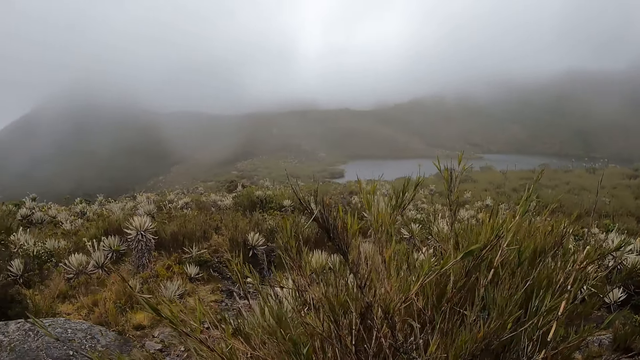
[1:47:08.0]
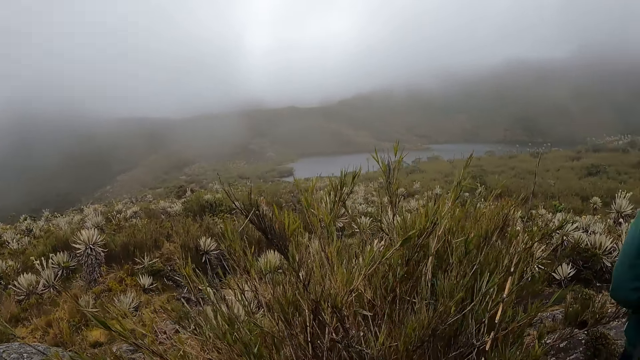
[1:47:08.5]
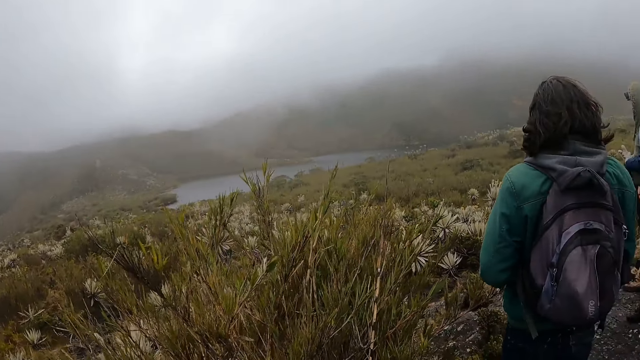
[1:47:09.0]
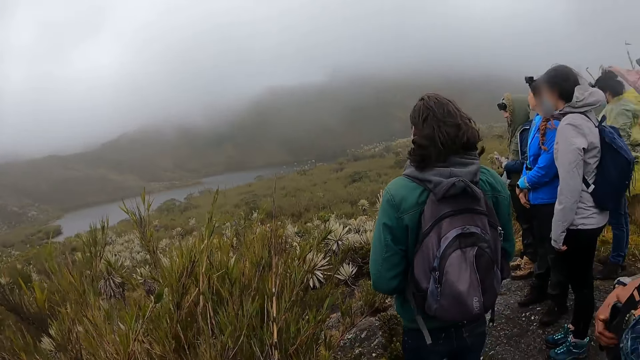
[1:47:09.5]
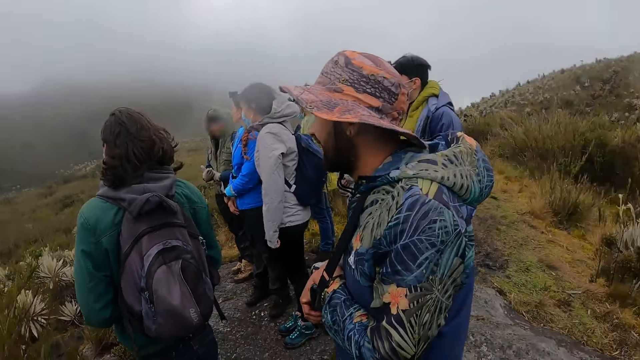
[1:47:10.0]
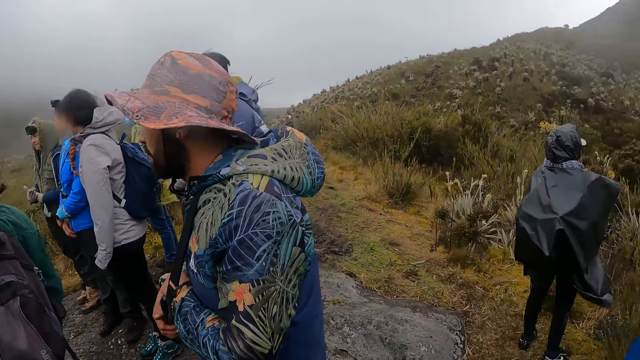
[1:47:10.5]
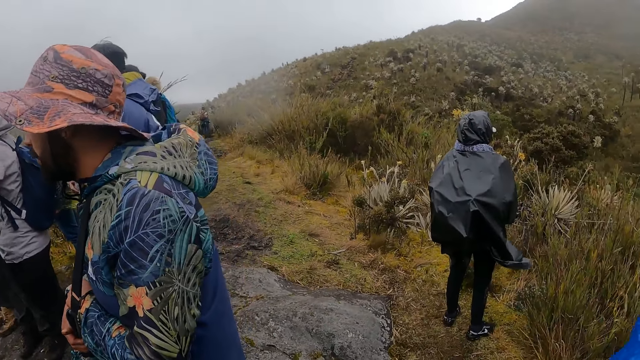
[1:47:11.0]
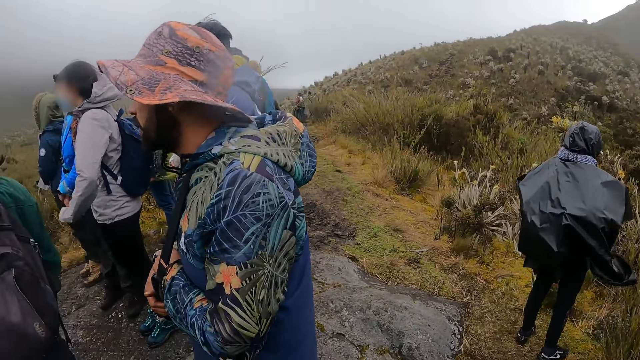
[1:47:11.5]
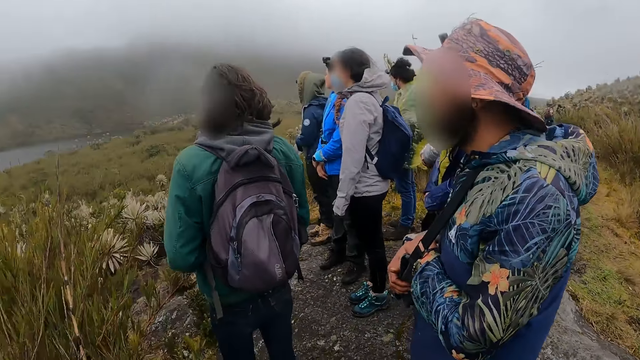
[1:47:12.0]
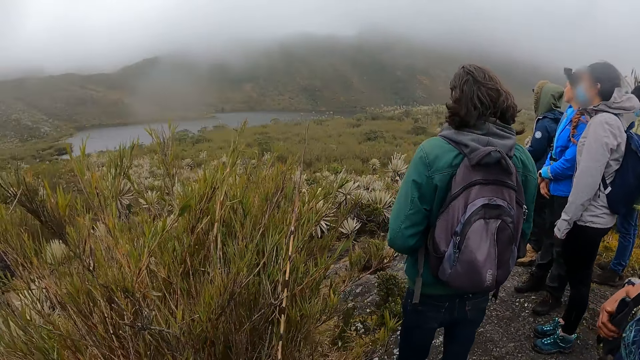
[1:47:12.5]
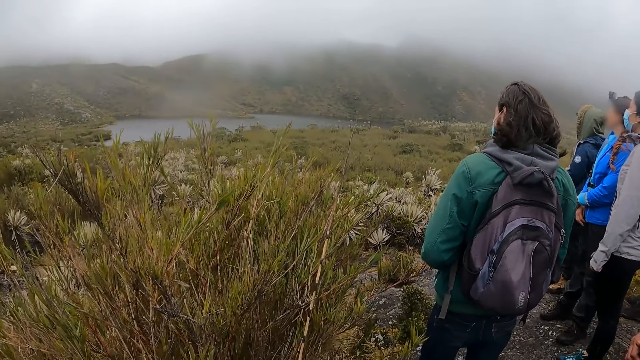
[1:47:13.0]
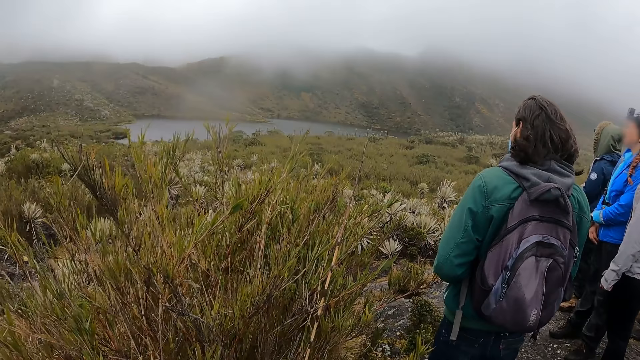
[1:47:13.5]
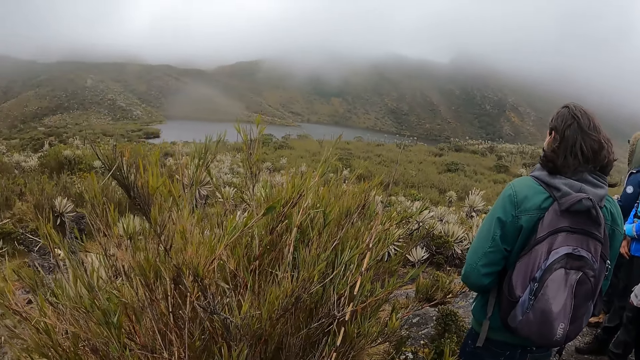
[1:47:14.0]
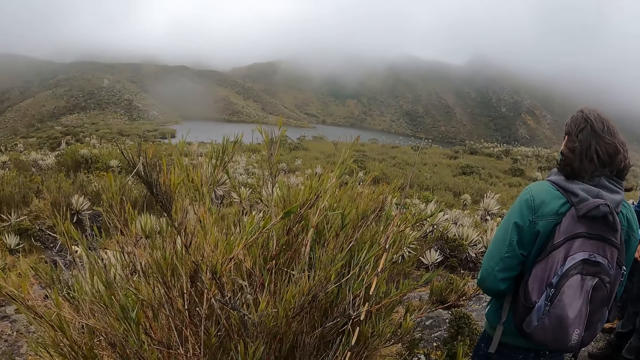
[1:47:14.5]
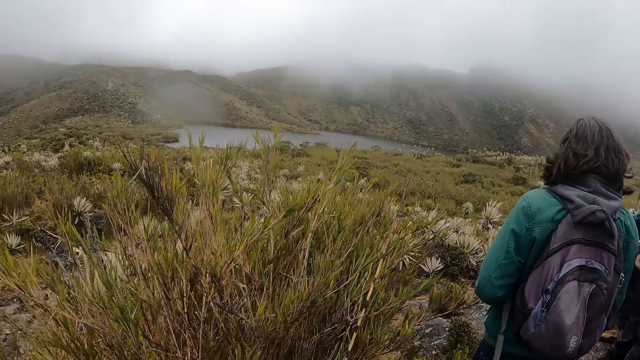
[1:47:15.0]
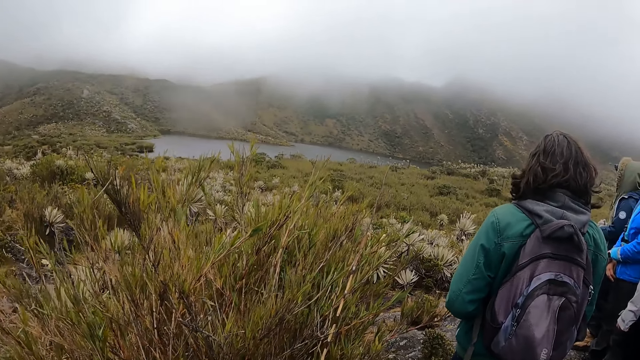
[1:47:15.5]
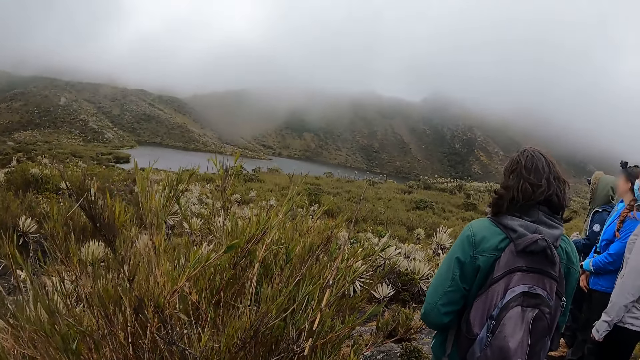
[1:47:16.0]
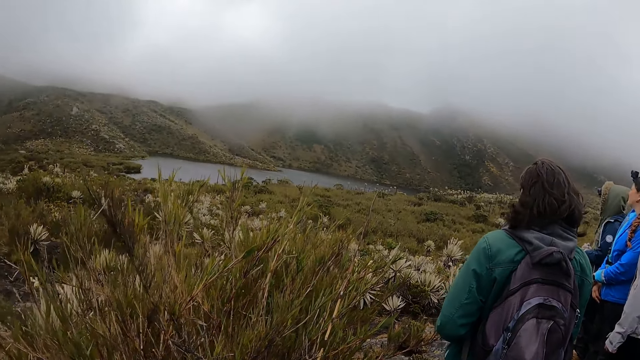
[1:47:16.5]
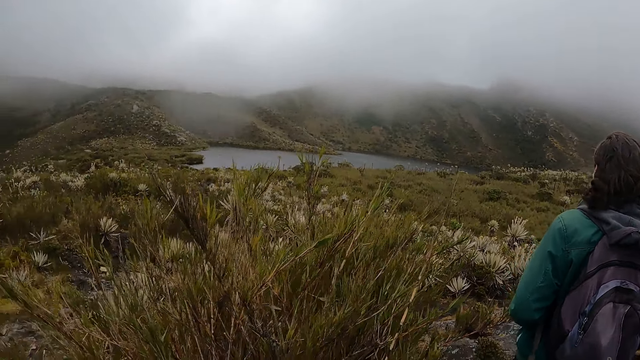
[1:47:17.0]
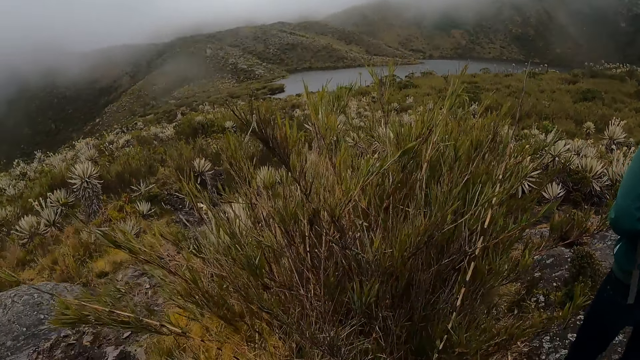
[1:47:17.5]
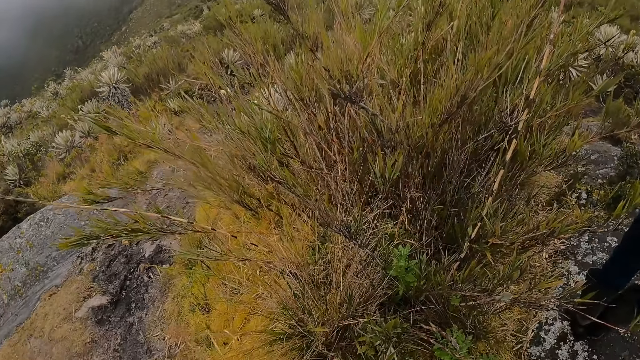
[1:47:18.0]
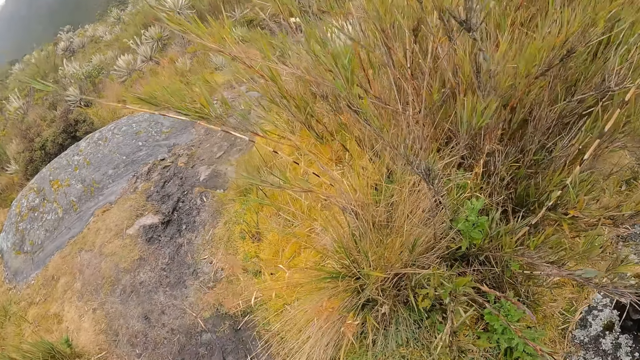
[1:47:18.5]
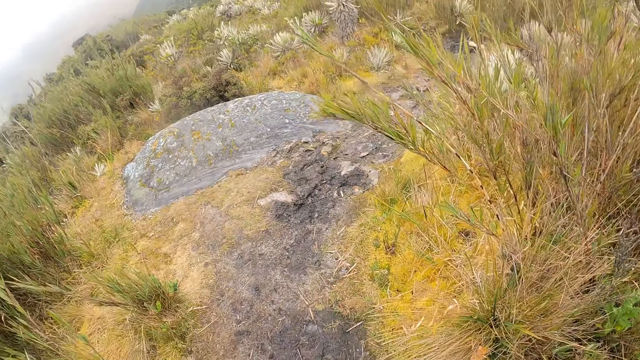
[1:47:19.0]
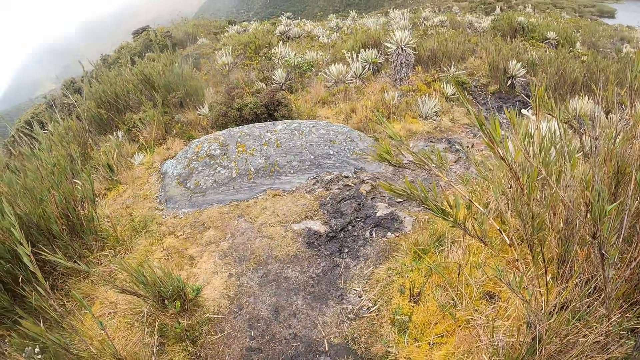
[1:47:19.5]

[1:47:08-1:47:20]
A person stares at the mountain.

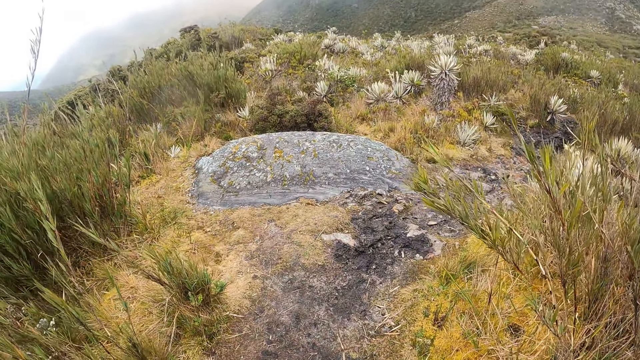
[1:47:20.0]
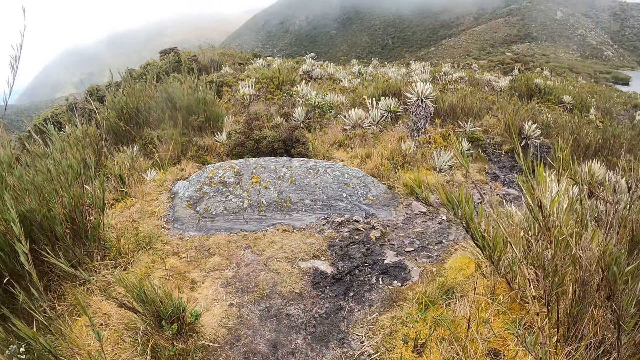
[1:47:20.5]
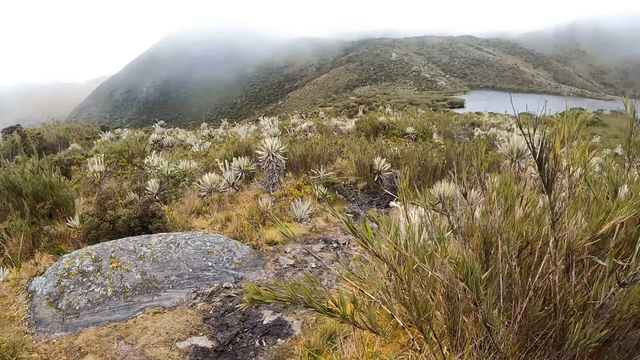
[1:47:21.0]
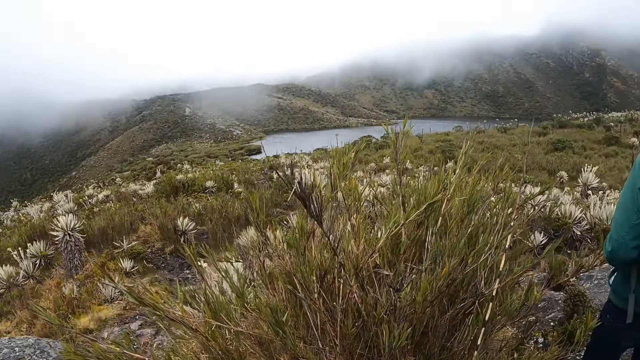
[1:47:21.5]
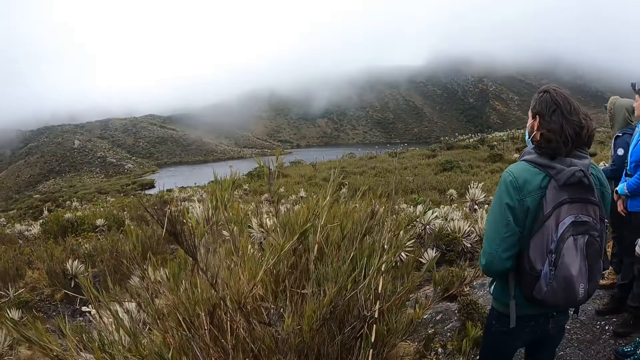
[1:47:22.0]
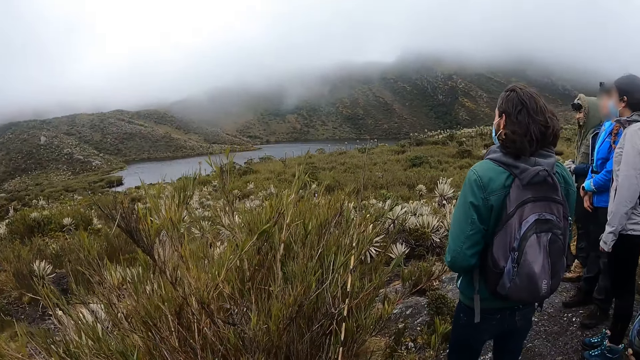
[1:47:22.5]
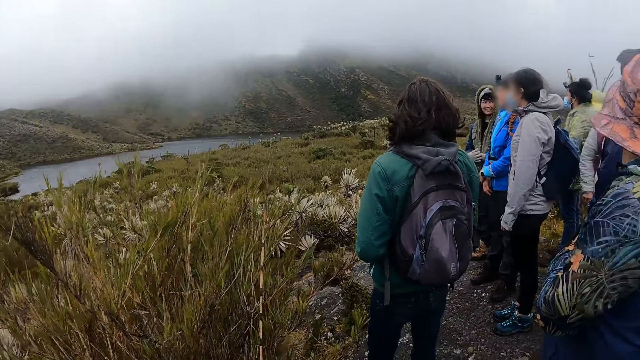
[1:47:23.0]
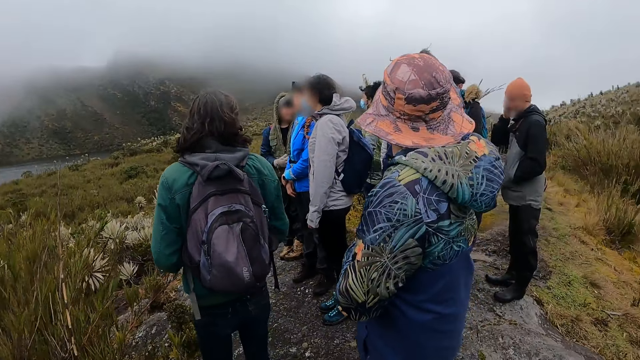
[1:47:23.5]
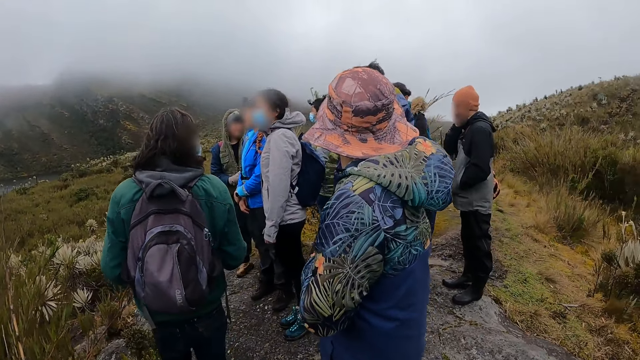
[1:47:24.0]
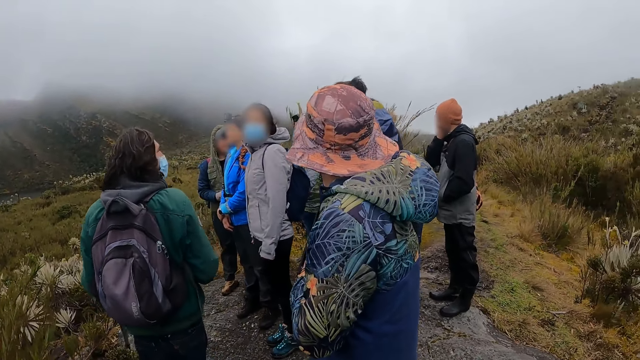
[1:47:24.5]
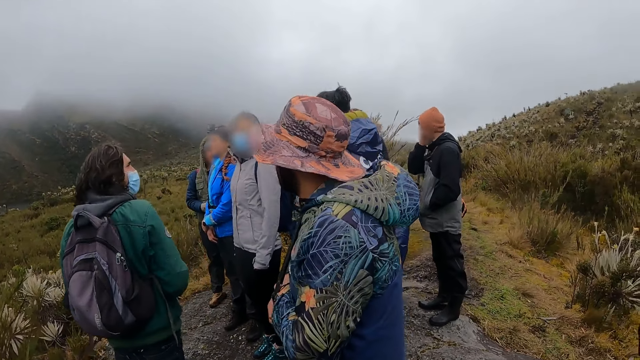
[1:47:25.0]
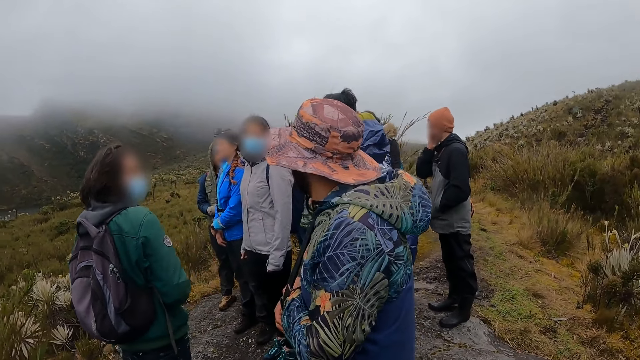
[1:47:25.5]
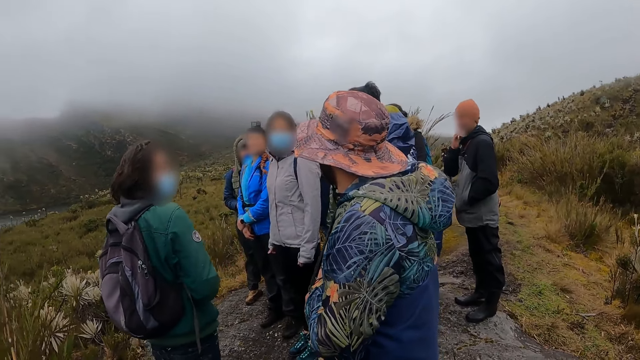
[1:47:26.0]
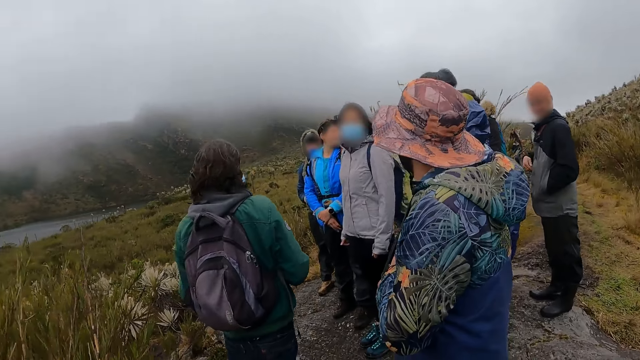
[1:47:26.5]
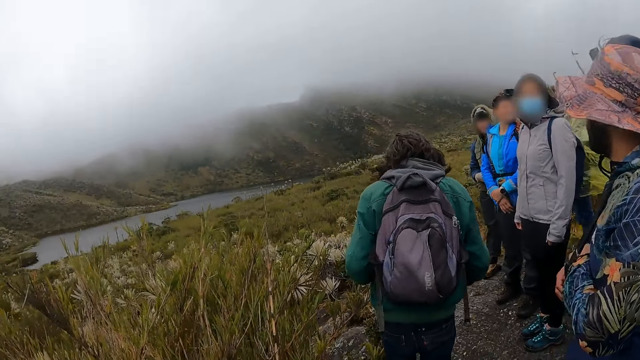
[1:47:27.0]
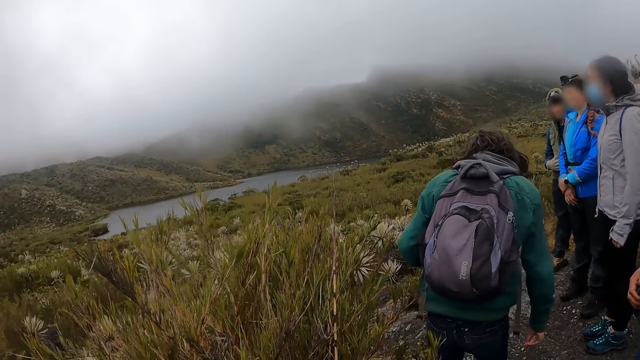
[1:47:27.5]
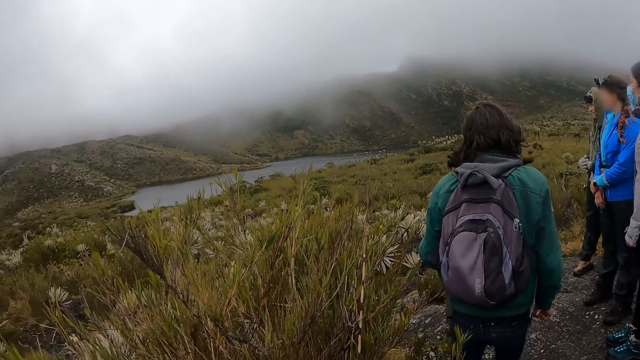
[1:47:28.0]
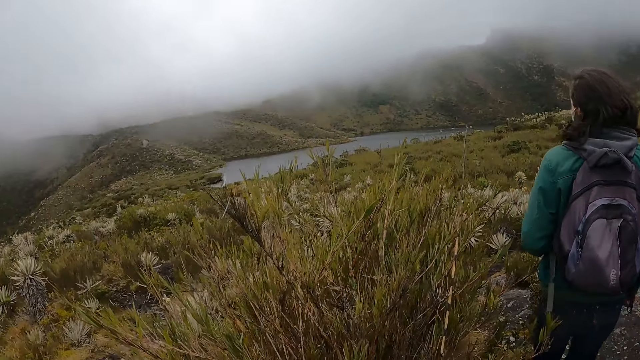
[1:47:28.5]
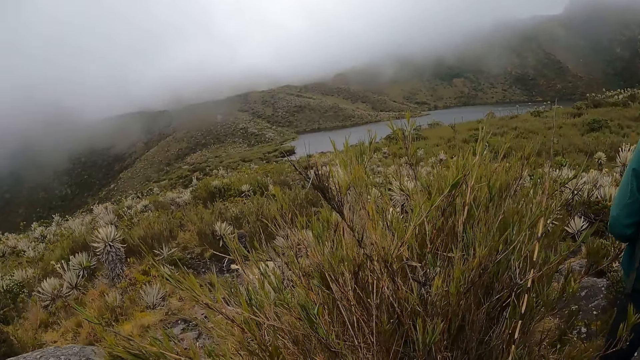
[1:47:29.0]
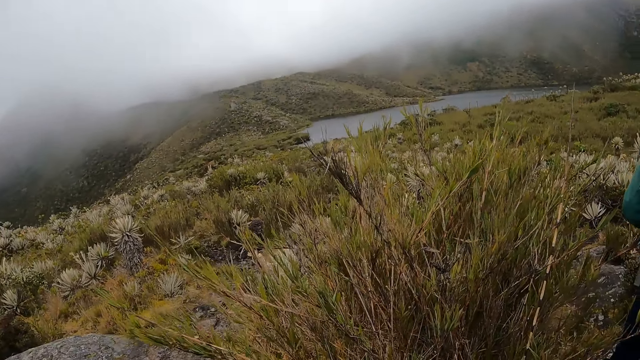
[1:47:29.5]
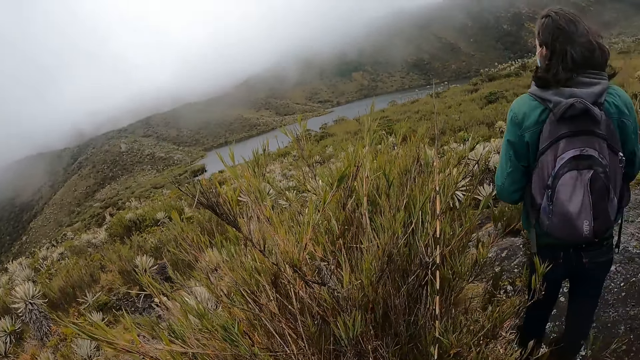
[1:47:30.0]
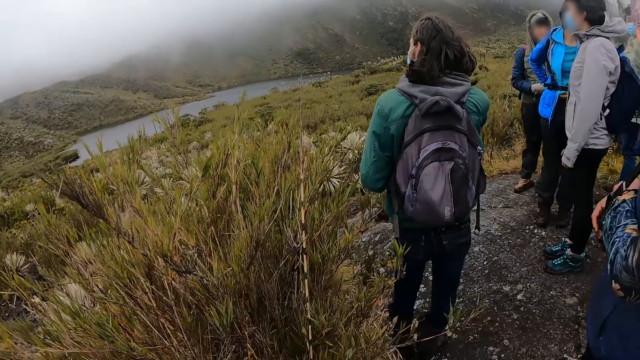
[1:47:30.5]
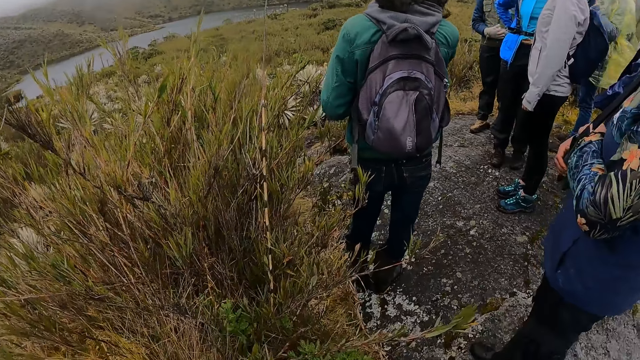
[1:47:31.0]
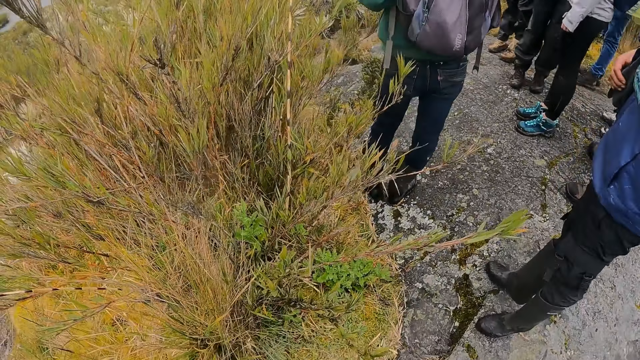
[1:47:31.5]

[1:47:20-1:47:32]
A person stares at another person. A third person moves the hand from the cheek. The first person stares at the ground.
